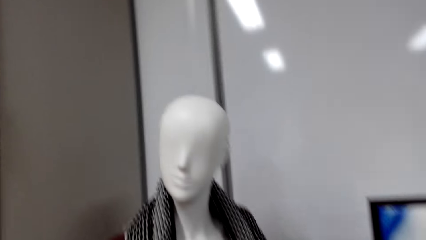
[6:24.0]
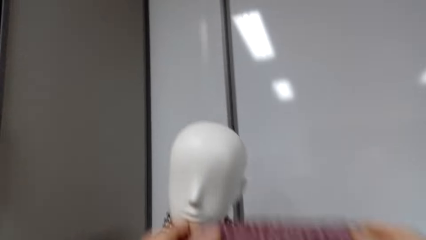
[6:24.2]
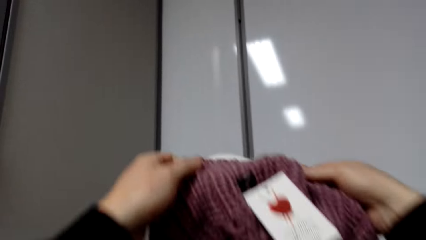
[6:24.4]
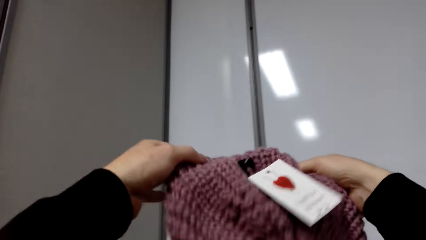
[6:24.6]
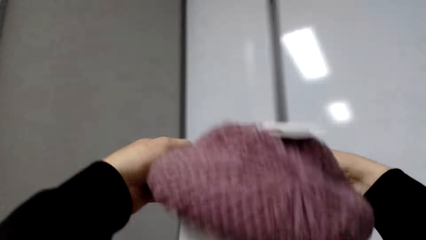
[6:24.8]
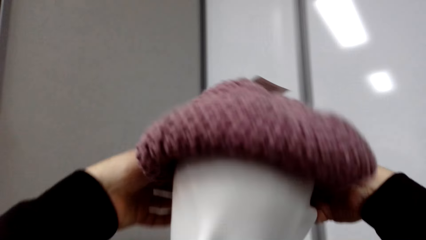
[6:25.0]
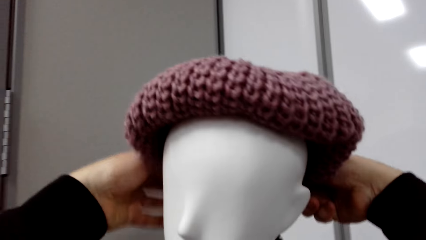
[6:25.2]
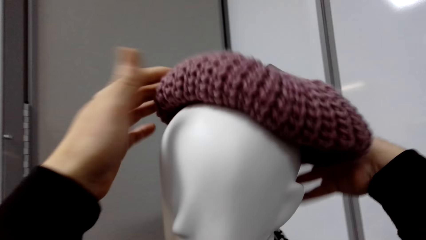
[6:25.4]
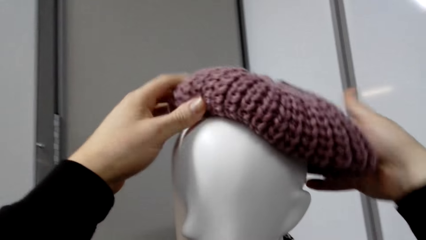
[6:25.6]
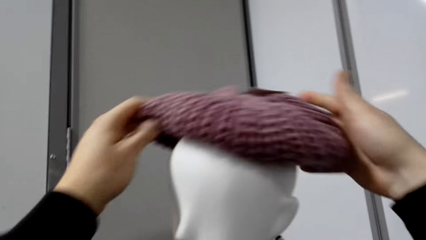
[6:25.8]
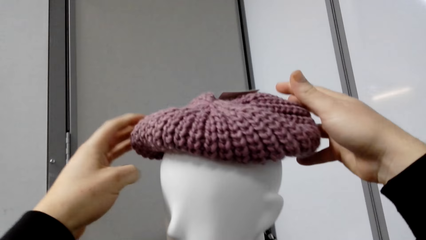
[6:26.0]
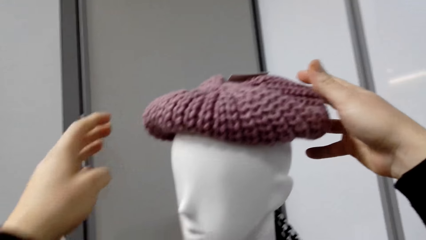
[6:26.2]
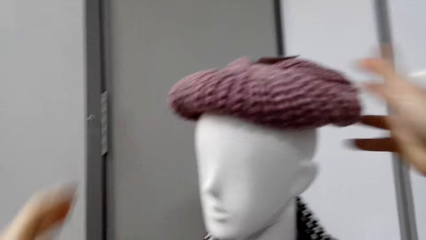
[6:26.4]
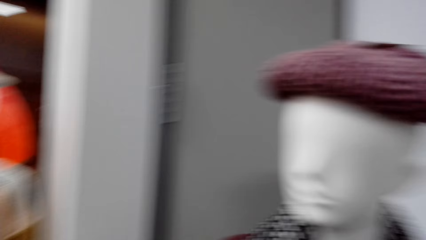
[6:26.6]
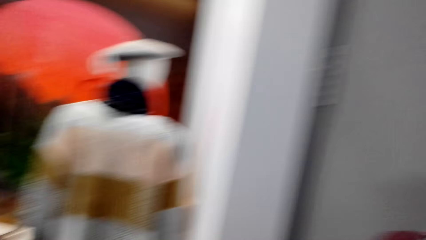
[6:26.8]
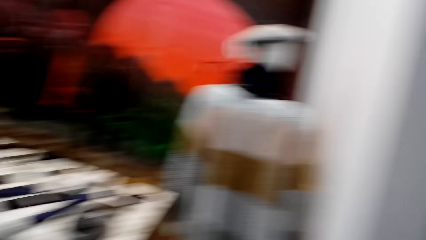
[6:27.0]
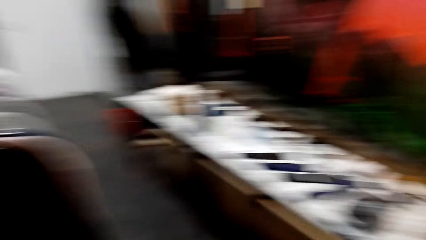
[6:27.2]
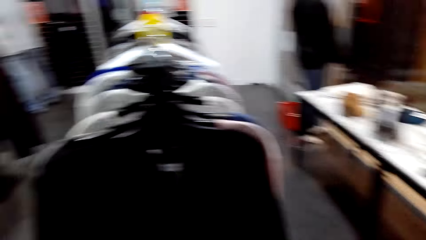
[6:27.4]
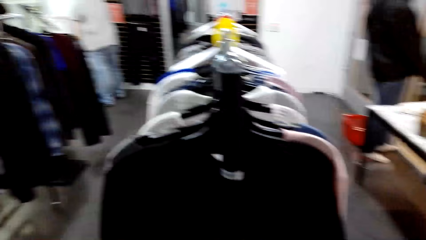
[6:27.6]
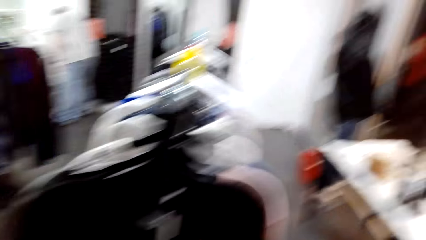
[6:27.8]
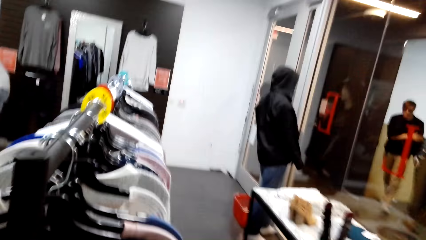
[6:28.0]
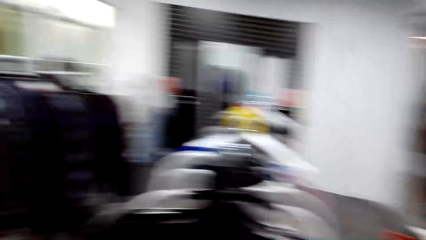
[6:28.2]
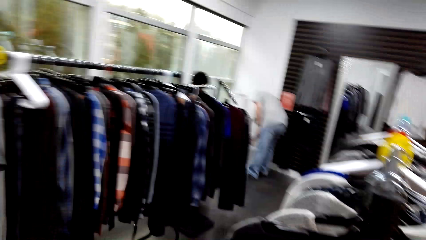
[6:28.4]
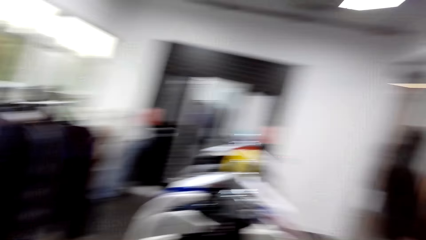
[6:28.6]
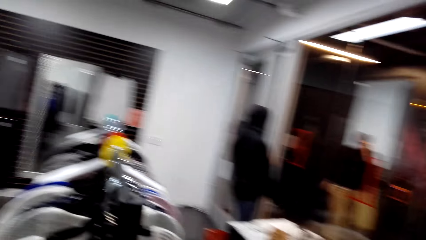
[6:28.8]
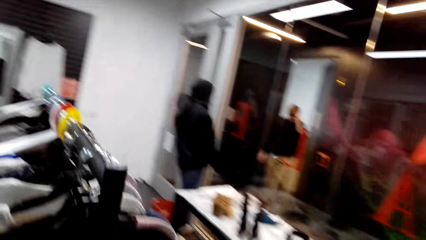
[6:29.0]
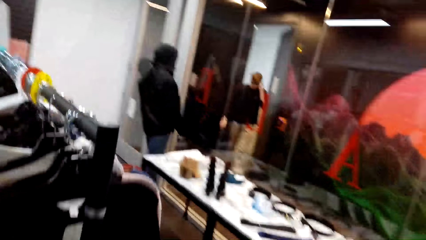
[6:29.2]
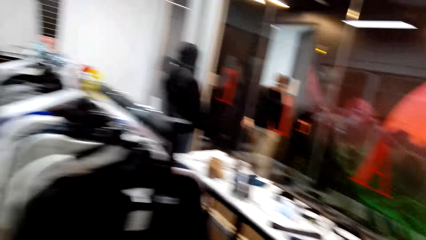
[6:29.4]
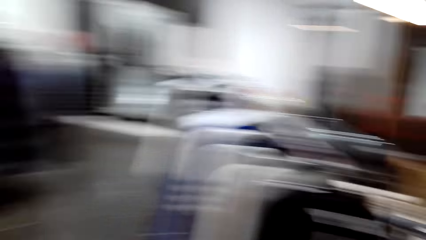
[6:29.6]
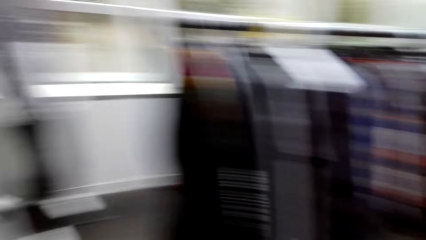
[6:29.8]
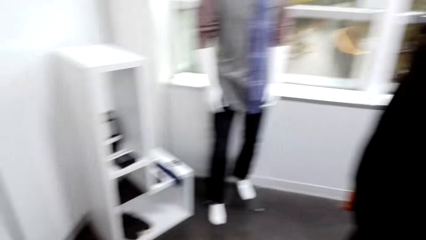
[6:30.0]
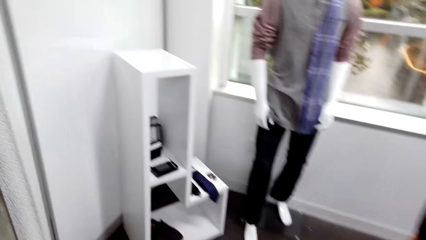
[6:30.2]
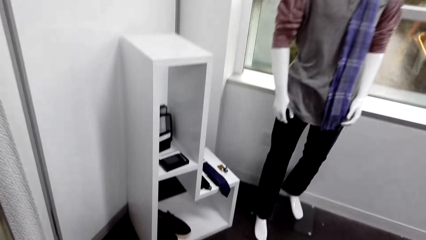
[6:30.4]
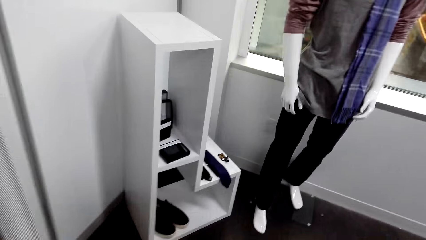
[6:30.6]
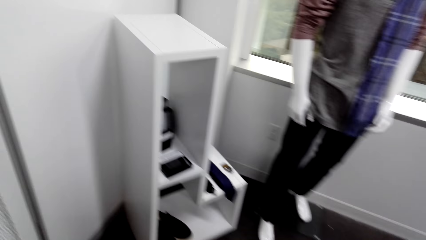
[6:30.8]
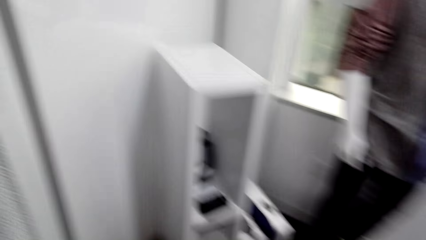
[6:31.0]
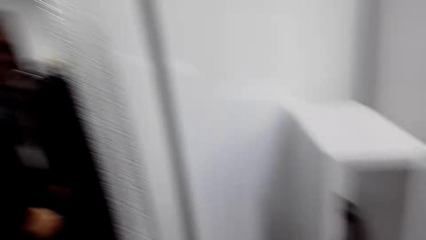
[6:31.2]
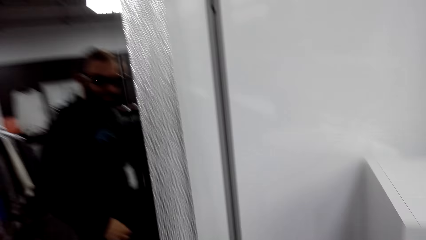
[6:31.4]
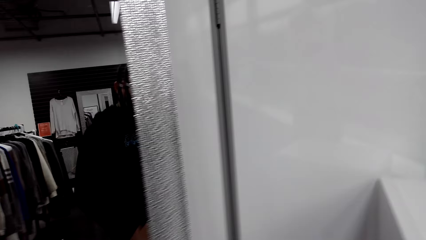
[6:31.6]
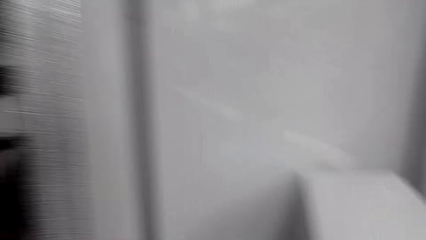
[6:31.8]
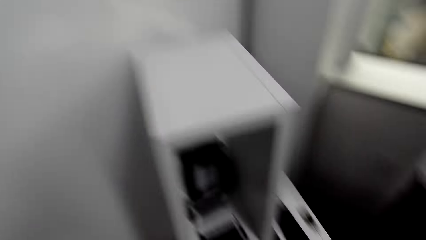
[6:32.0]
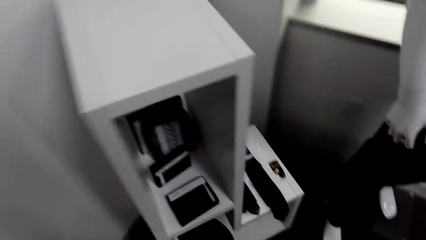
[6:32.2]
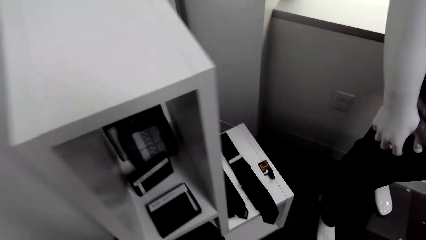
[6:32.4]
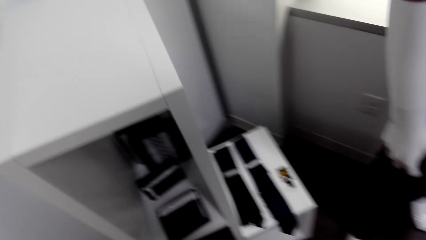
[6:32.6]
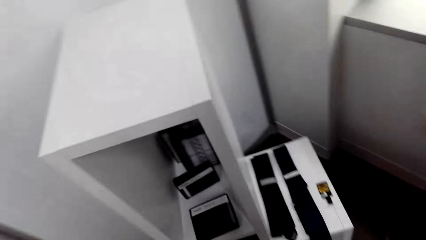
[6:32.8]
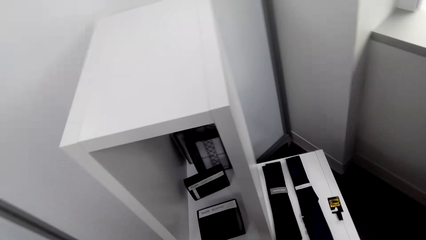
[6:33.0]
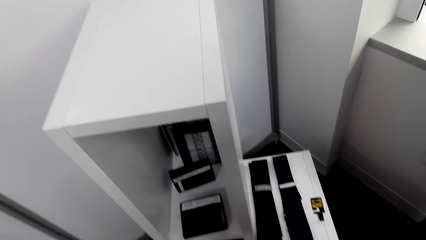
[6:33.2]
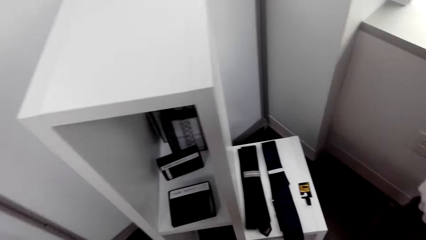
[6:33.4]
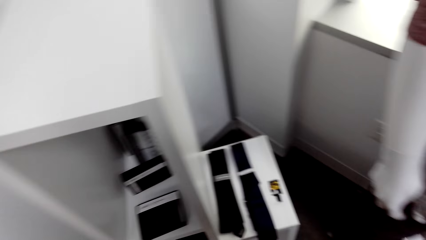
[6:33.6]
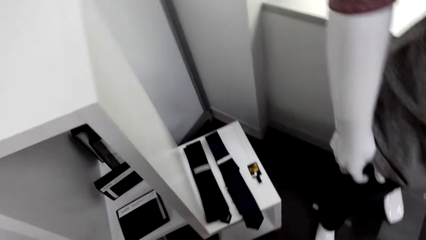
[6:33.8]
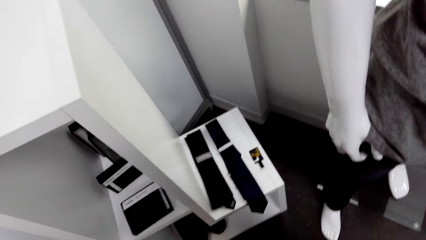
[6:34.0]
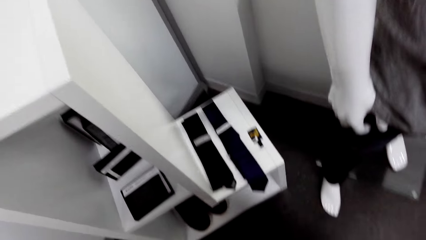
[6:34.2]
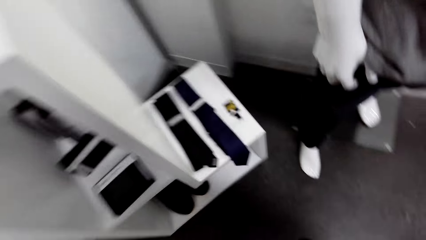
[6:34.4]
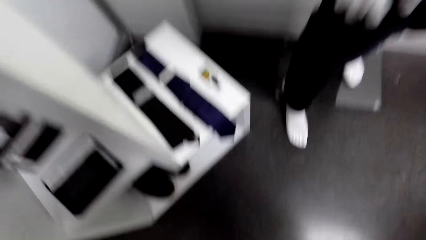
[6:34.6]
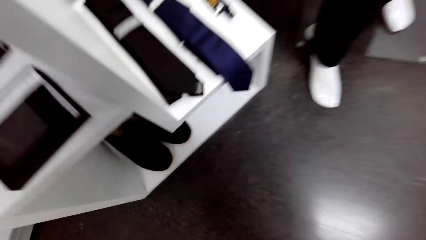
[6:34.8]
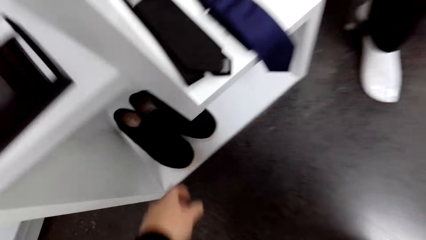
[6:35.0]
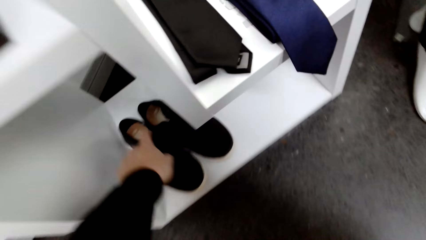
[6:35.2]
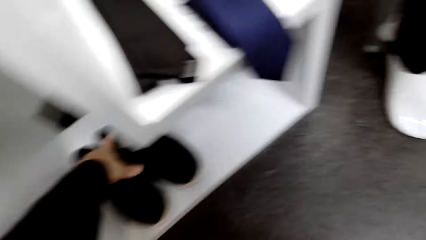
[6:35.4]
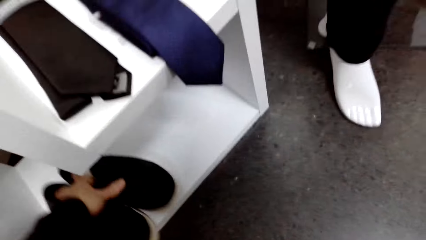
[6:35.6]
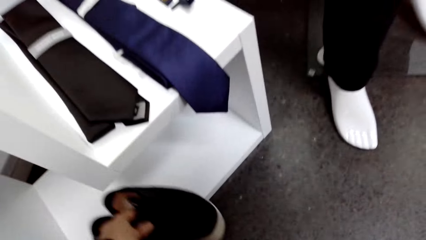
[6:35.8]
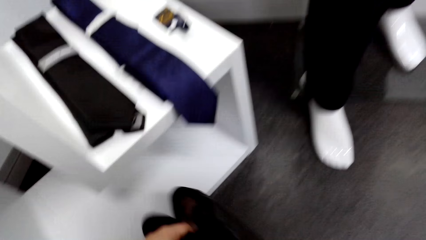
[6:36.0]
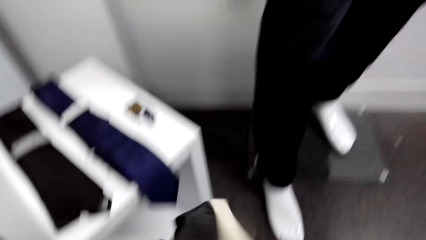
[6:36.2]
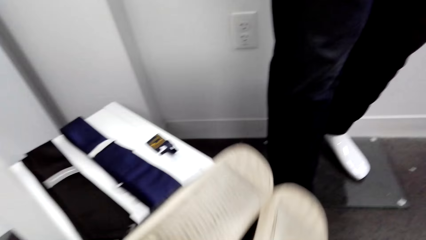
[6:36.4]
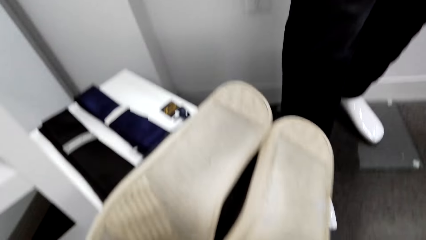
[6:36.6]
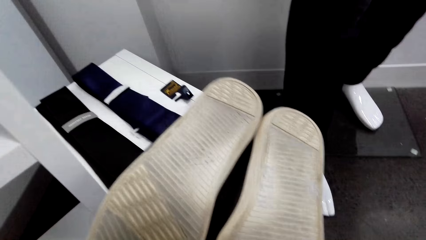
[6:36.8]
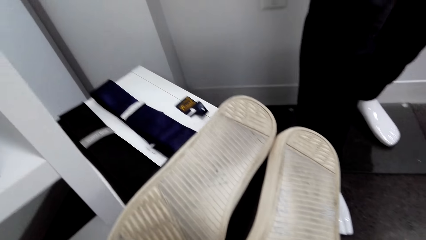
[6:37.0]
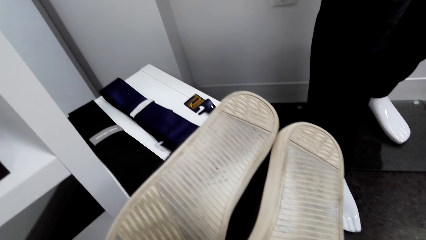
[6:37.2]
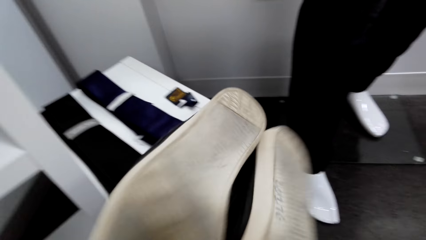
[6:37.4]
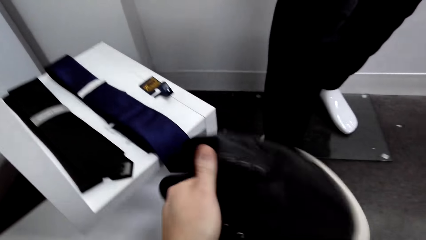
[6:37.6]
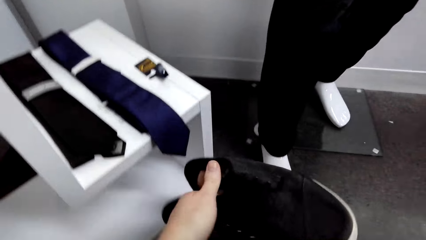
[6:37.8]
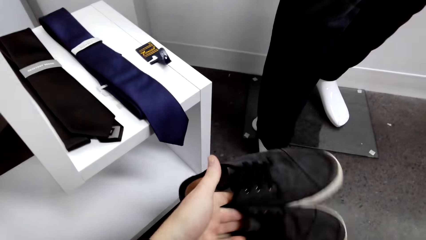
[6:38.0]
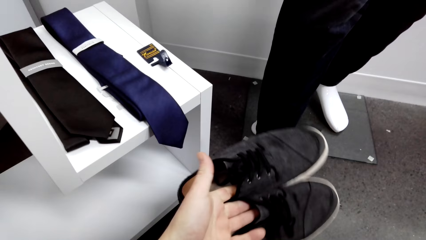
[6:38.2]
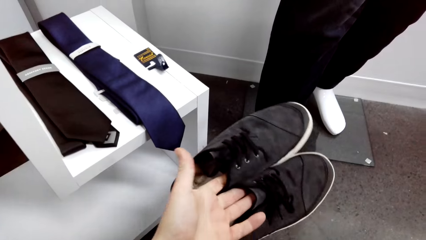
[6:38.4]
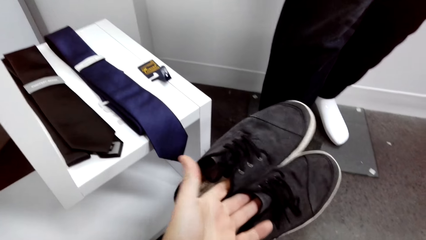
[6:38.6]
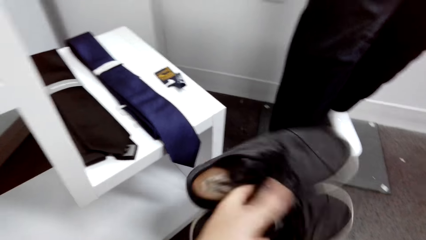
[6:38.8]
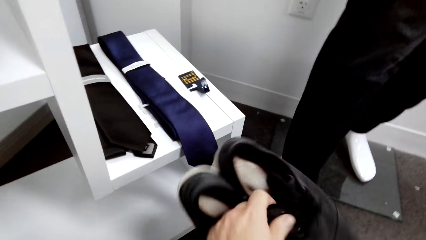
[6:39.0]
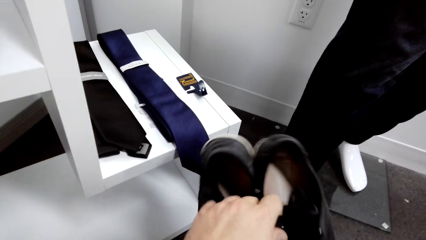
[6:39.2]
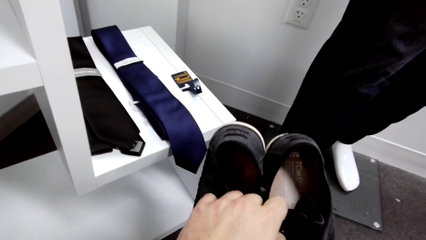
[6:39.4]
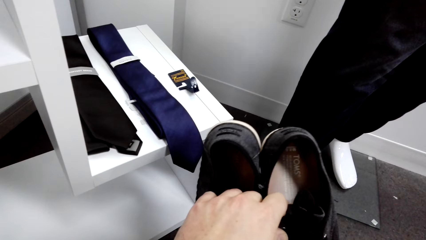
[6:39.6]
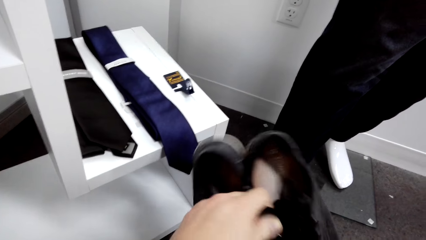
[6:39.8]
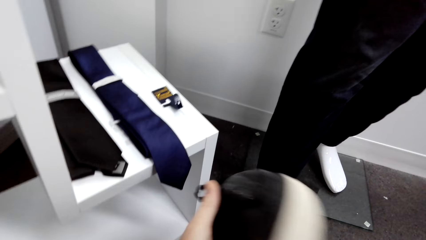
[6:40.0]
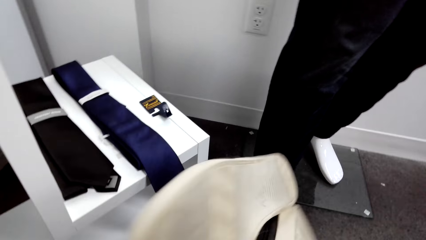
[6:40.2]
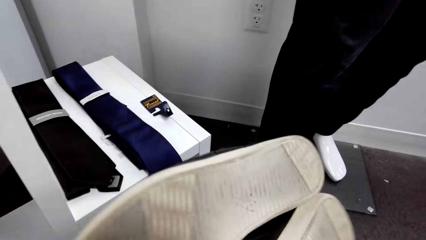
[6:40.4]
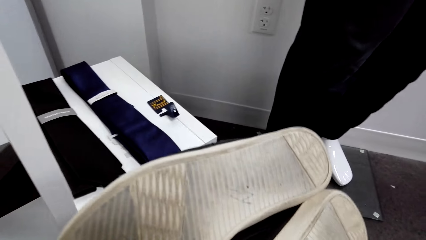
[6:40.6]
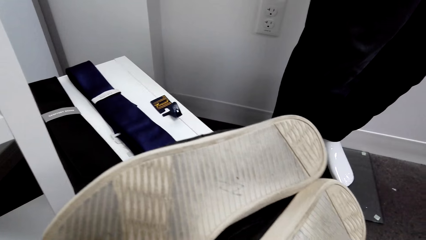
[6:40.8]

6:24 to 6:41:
The camera wearer returns the Marvin back to the mannequin. They walk round in the room. They look around. They pick up a pair of shoes from a cabinet stand in the room. They stare at the pair. They turn the shoes. They hold the shoes. They turn the shoes.
